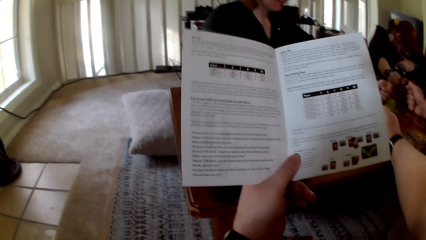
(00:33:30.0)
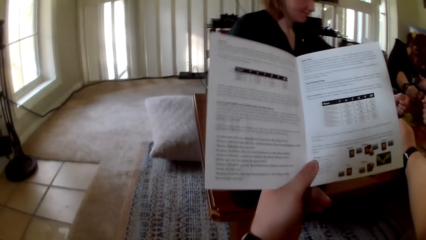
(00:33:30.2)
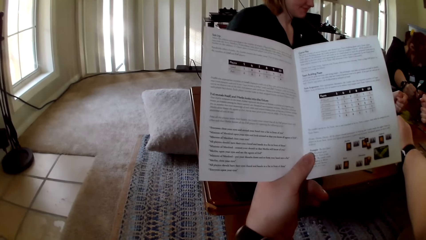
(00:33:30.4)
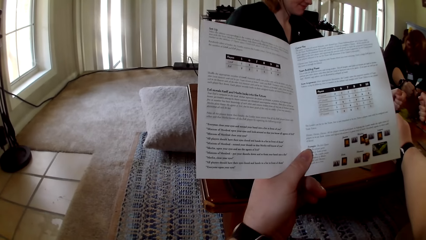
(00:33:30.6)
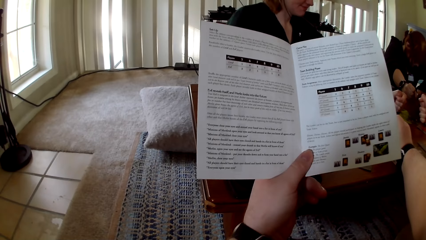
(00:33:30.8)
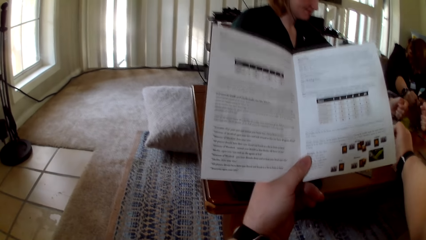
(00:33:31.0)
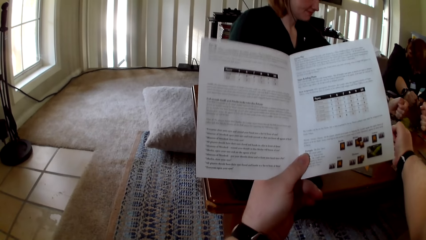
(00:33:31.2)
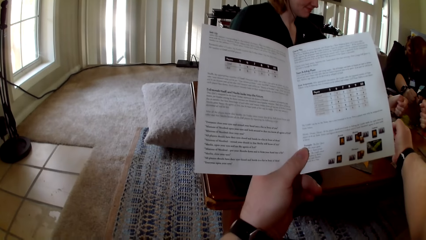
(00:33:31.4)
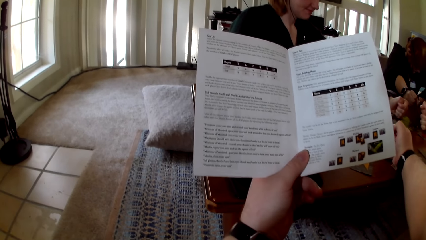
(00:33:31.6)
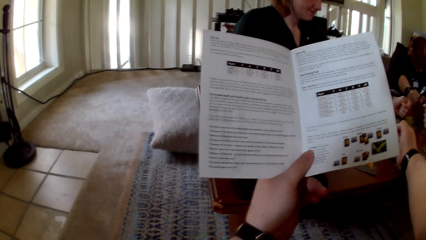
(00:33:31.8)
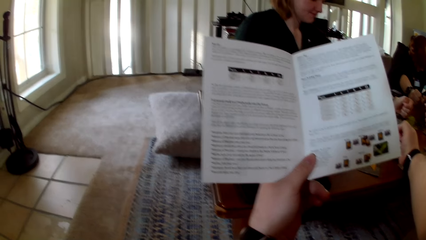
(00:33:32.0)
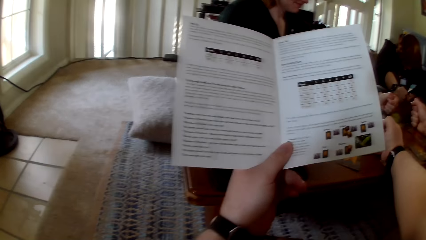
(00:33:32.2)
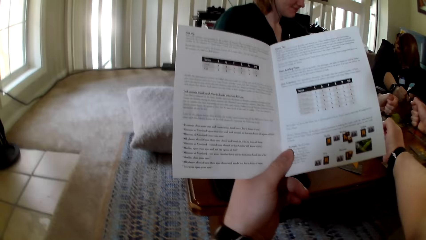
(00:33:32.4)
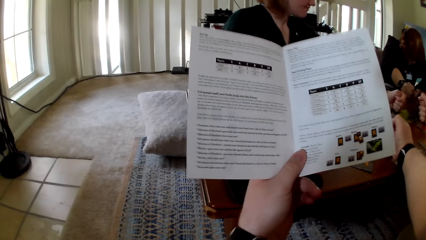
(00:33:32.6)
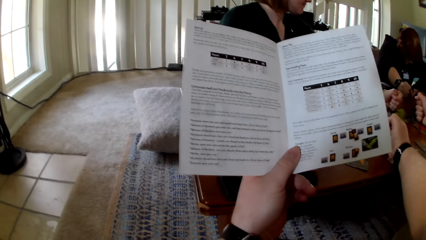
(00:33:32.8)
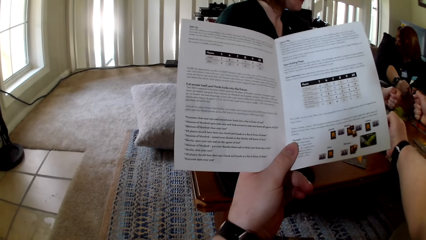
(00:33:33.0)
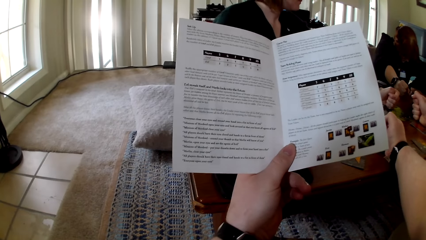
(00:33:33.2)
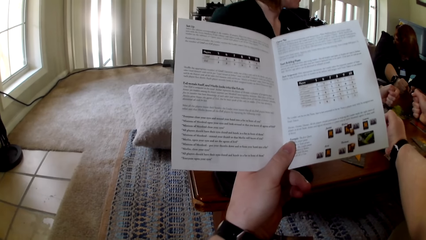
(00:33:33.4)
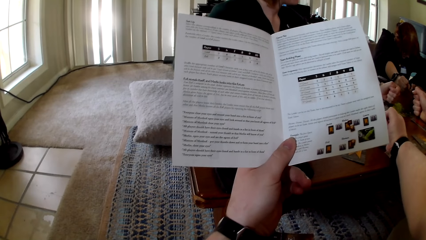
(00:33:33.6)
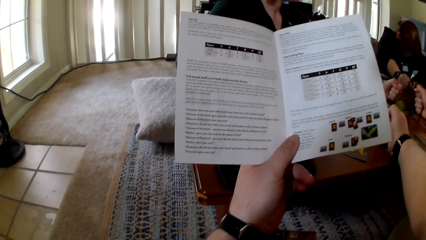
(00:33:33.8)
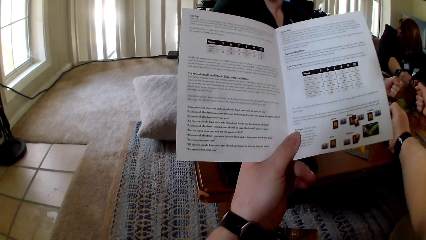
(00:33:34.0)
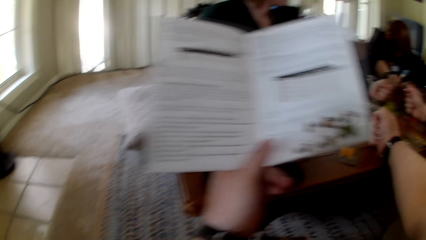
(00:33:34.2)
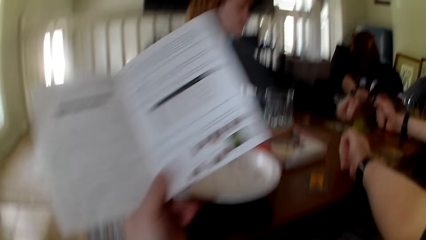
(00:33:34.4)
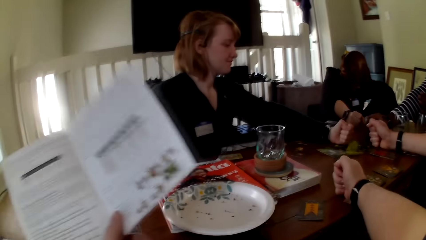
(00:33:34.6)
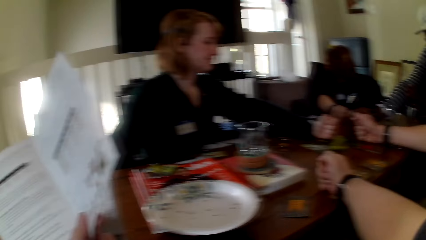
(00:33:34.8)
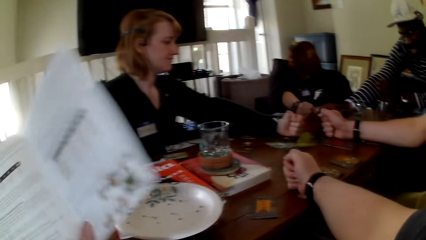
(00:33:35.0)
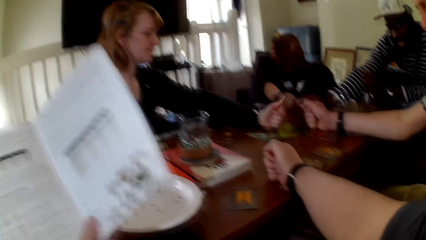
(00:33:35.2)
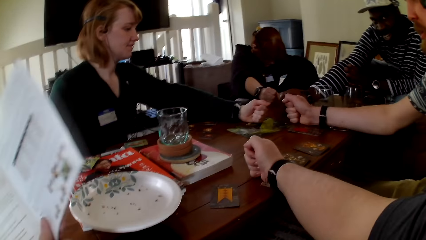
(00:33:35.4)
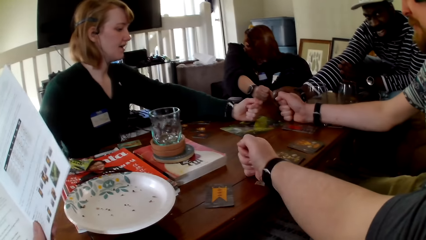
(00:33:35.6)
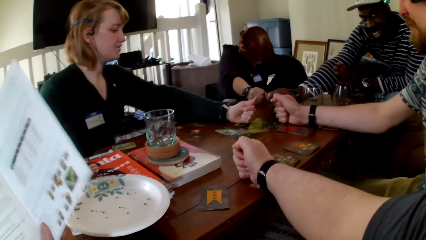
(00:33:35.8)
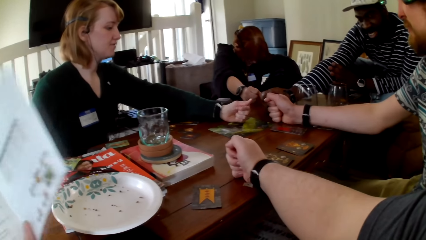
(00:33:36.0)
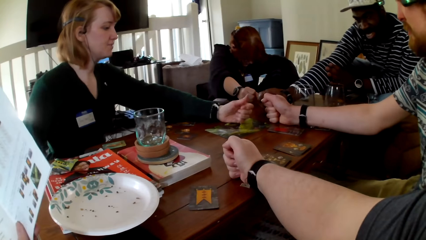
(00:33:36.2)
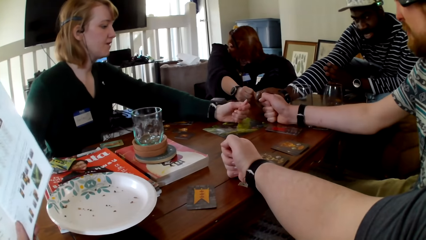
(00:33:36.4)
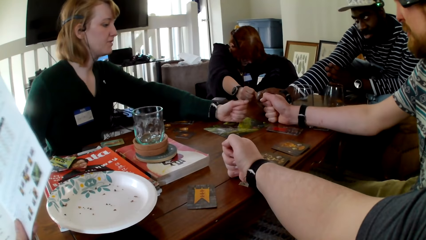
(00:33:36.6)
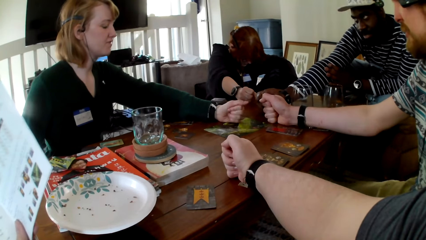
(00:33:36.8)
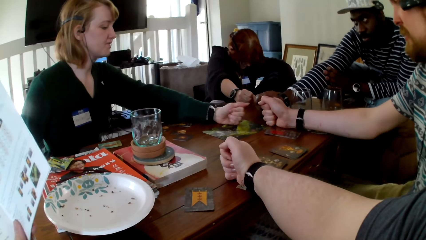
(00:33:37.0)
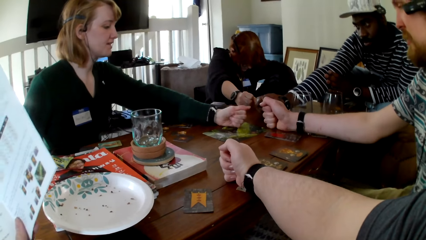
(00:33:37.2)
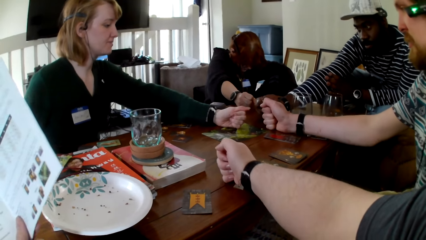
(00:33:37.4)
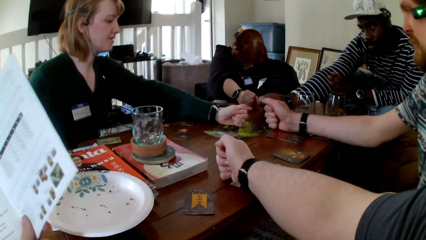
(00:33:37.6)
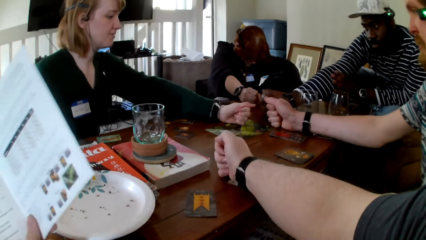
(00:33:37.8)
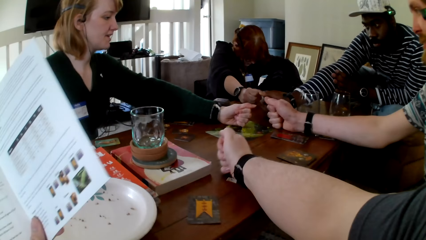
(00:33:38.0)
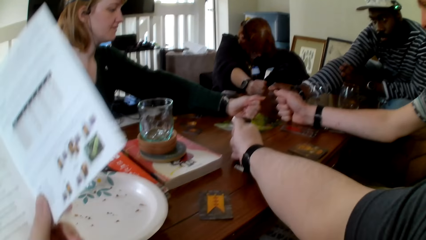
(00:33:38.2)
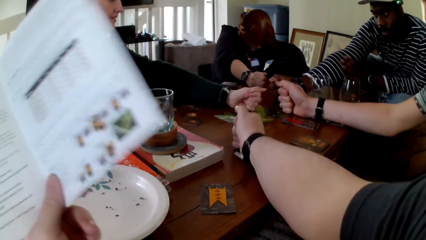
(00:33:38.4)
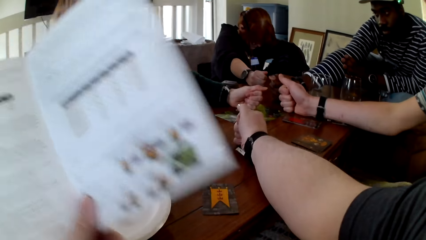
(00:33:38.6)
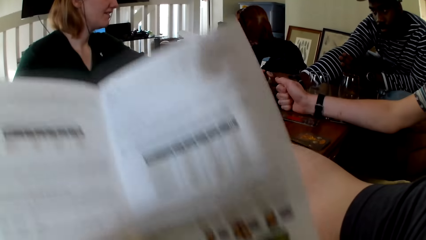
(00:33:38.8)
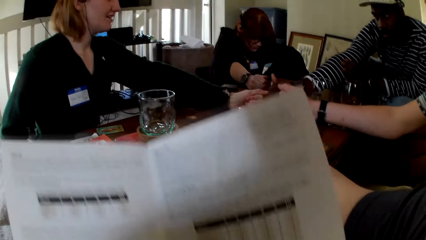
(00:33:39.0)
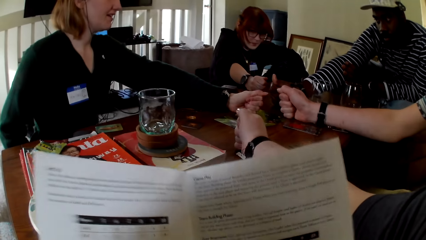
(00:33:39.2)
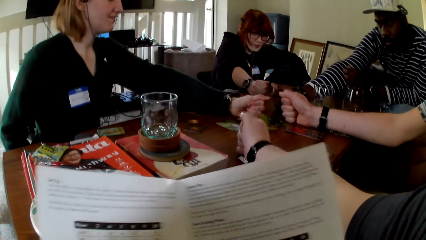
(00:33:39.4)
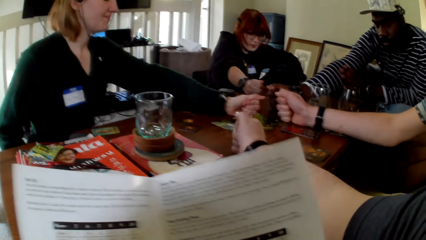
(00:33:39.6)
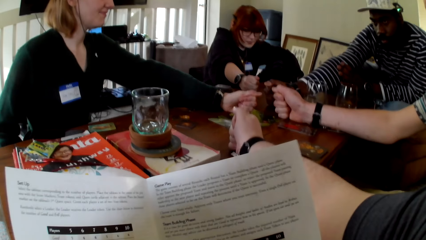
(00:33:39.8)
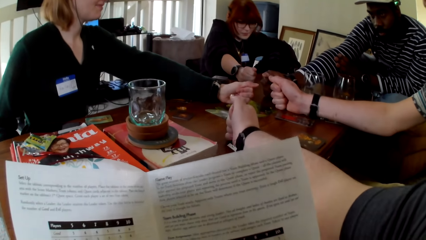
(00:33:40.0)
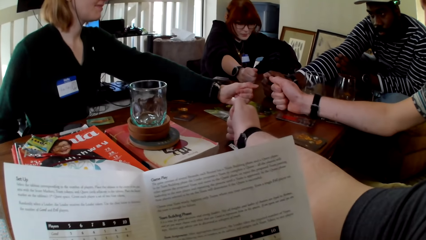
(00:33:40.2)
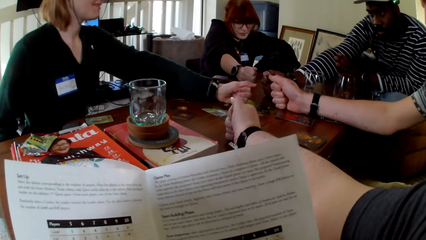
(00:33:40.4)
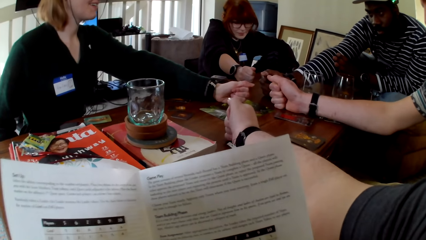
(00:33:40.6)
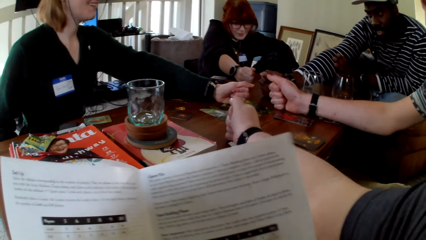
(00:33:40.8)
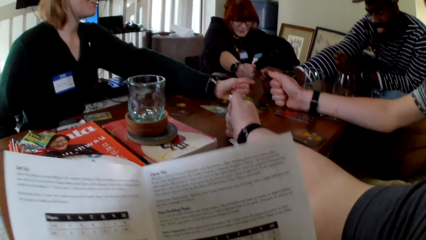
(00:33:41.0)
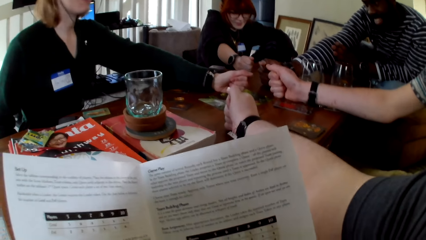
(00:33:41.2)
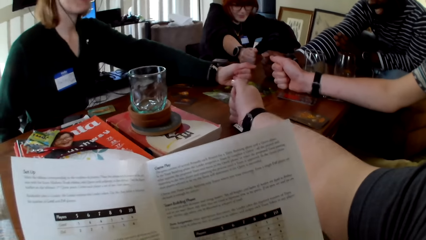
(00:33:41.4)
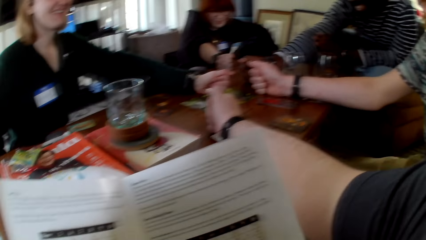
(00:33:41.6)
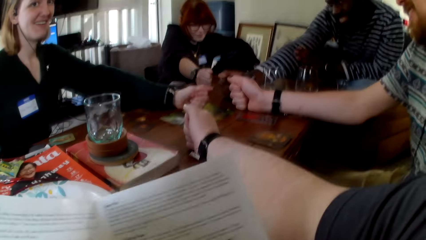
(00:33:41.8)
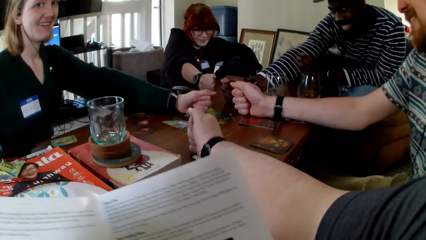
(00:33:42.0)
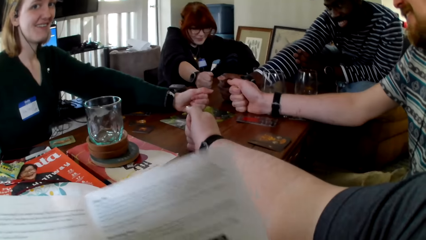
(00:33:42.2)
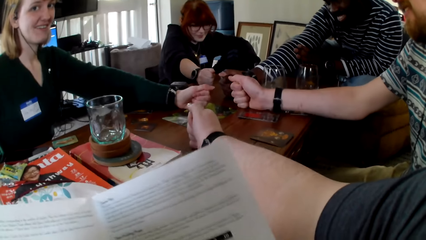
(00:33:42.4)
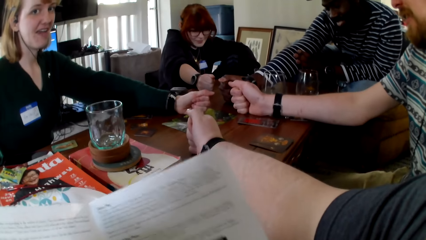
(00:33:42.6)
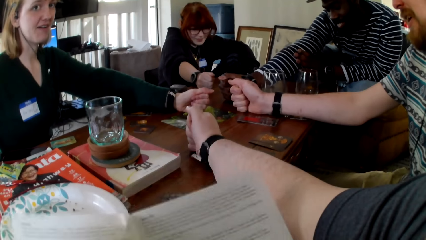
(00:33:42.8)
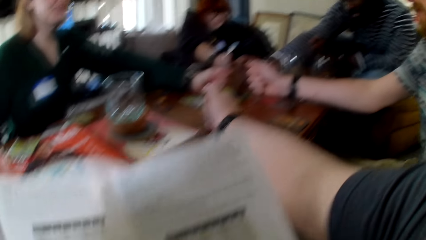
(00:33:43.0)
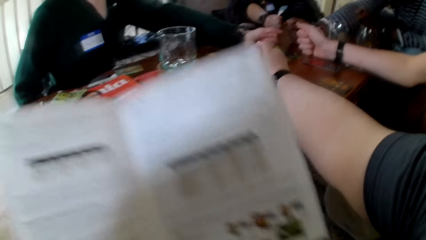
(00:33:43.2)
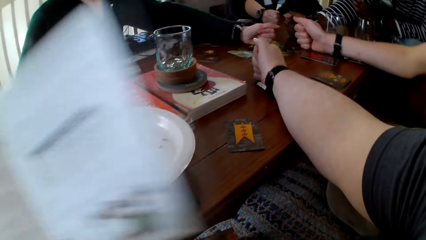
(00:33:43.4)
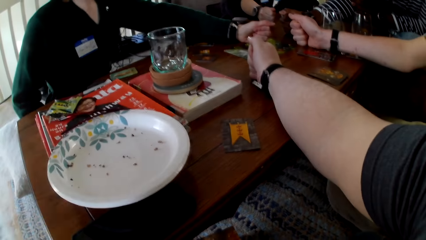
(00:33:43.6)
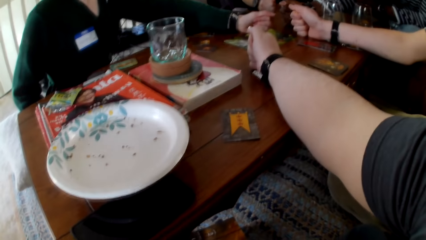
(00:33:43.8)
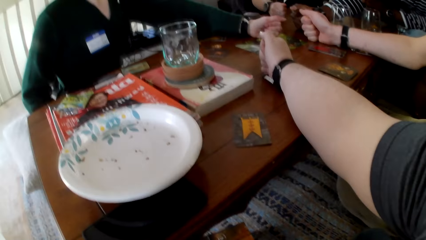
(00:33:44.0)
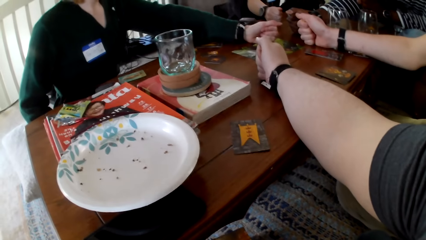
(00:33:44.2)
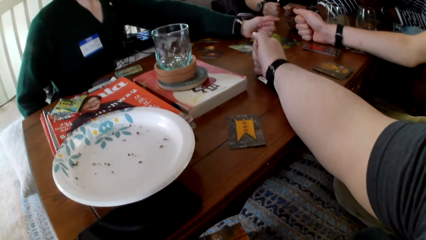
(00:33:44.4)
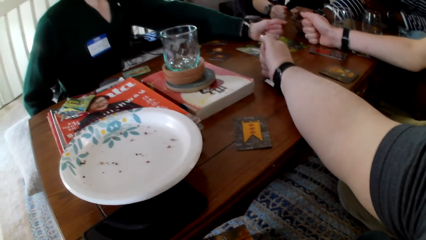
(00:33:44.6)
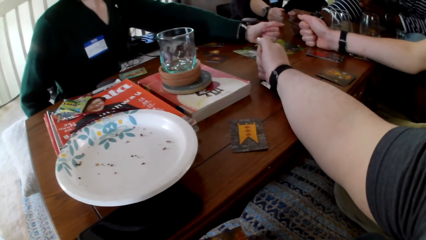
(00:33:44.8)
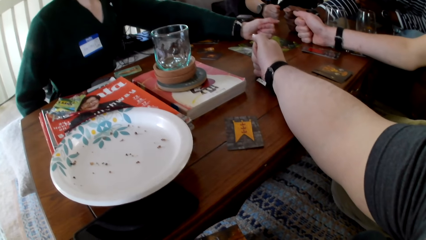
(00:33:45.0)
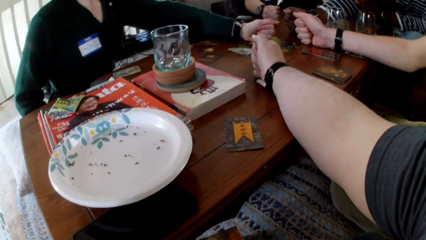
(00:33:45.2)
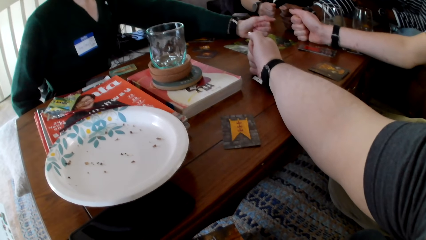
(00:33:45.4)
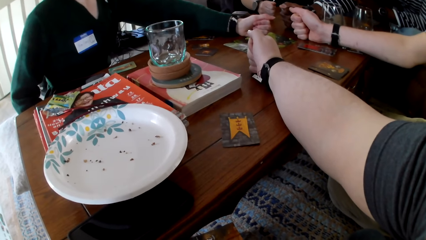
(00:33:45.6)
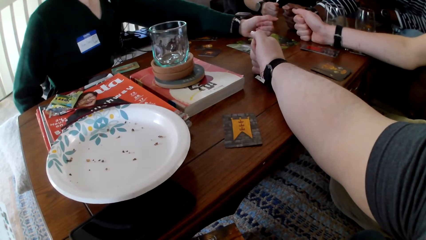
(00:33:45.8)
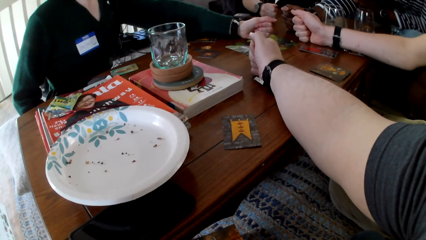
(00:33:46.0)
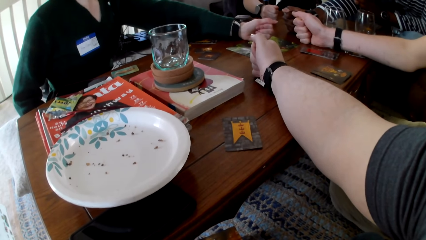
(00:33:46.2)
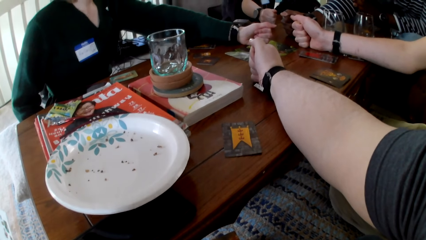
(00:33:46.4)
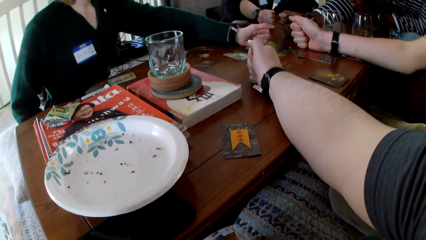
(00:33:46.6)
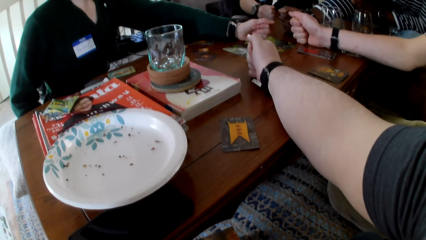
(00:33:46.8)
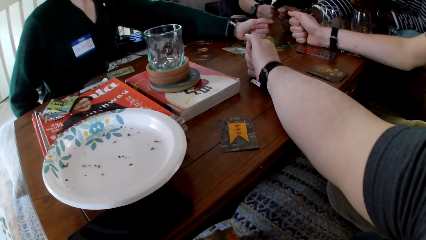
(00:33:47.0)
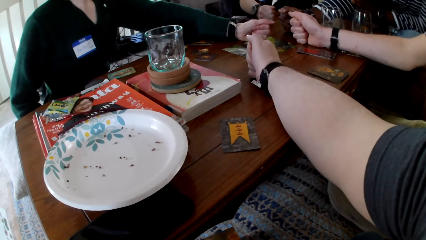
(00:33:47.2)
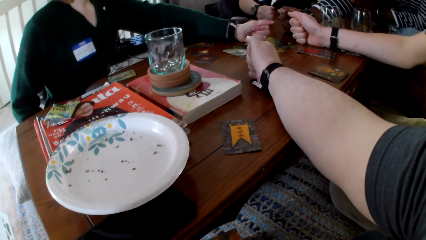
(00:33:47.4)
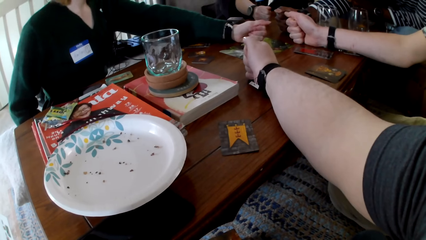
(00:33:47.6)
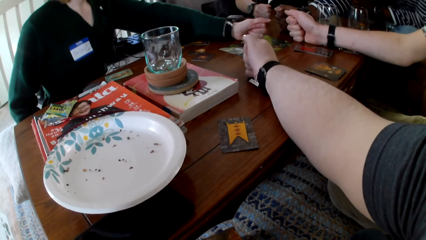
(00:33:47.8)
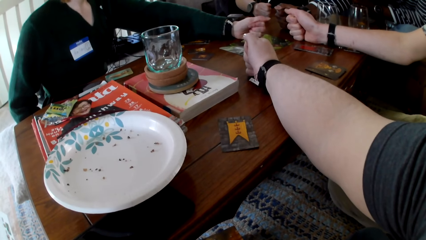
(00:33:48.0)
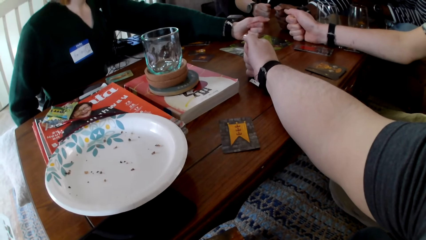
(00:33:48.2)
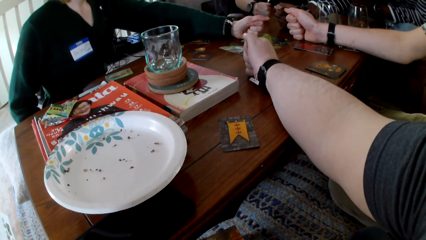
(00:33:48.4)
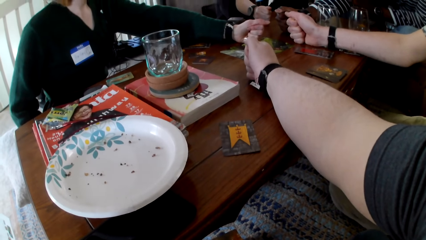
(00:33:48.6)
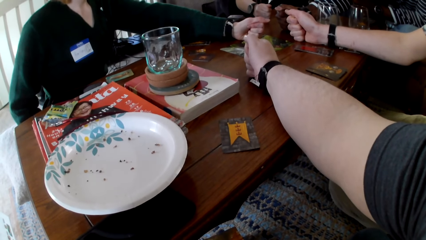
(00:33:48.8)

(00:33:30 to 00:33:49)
The camera wearer drags the card on the table. They raise their hand up. They read a pamphlet and put the pamphlet aside.
